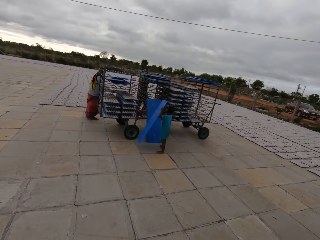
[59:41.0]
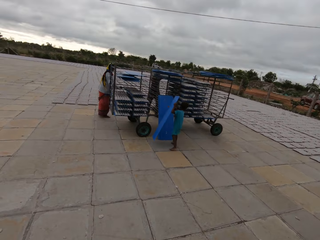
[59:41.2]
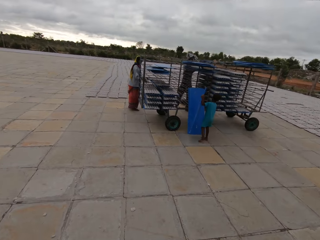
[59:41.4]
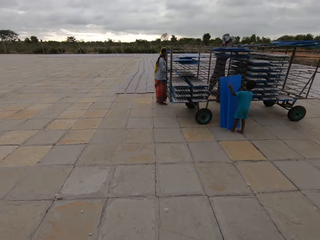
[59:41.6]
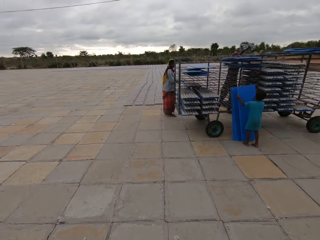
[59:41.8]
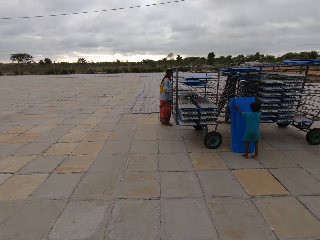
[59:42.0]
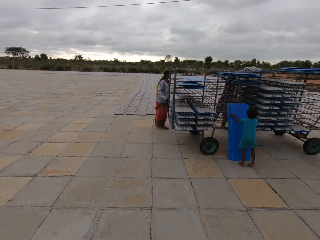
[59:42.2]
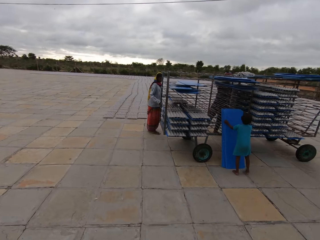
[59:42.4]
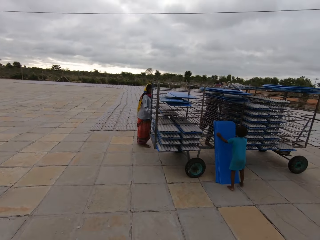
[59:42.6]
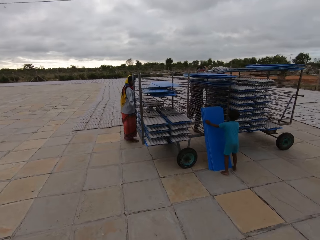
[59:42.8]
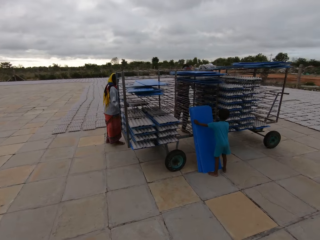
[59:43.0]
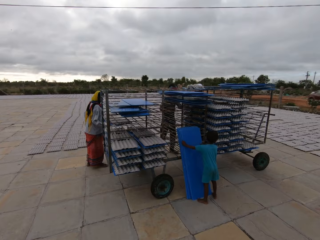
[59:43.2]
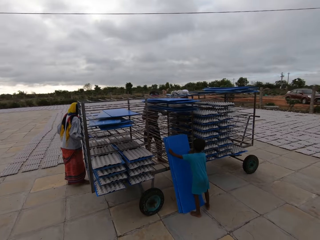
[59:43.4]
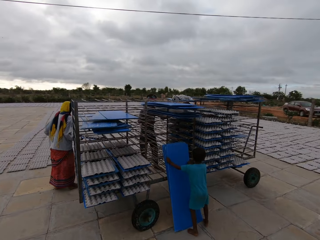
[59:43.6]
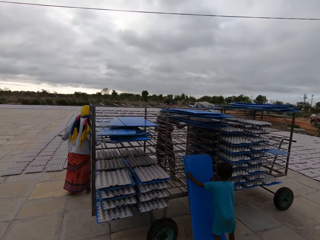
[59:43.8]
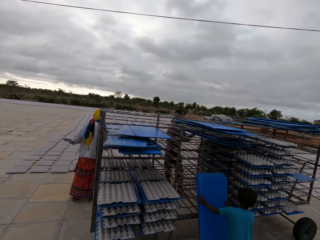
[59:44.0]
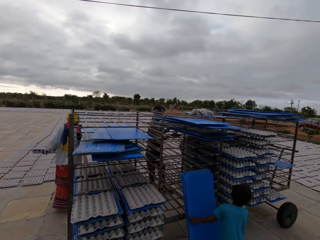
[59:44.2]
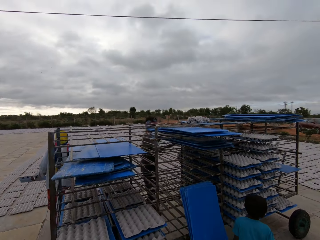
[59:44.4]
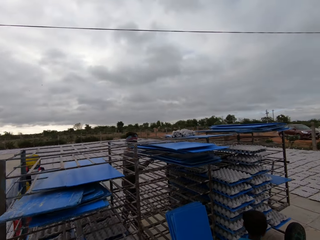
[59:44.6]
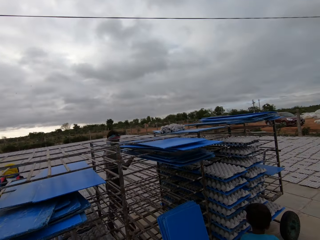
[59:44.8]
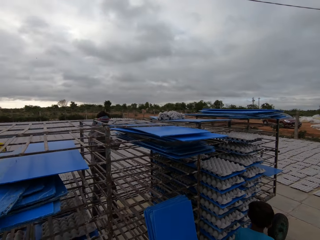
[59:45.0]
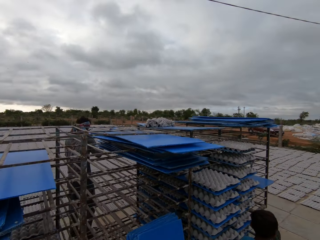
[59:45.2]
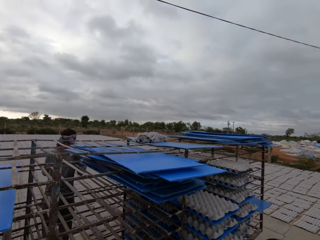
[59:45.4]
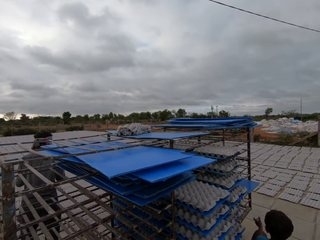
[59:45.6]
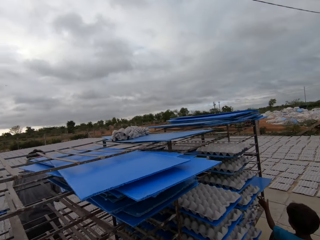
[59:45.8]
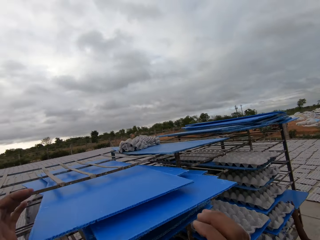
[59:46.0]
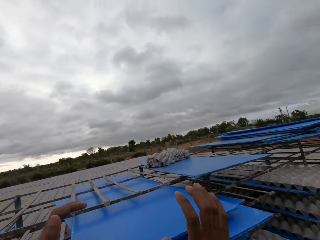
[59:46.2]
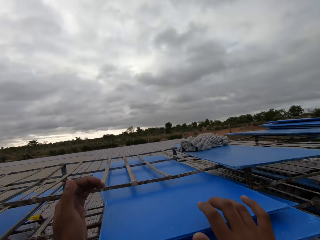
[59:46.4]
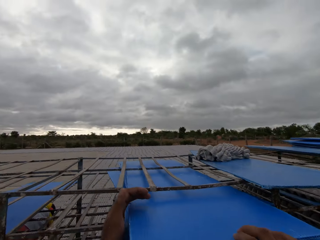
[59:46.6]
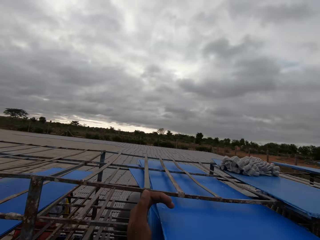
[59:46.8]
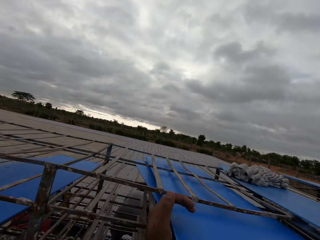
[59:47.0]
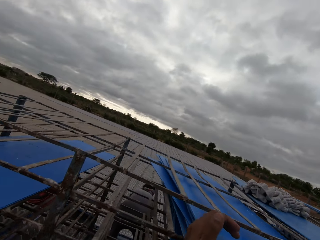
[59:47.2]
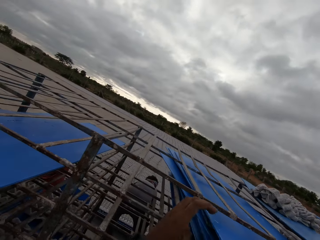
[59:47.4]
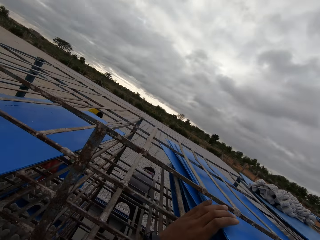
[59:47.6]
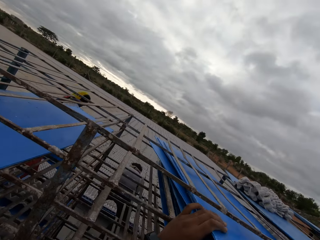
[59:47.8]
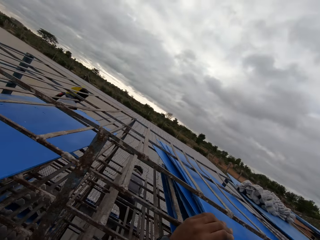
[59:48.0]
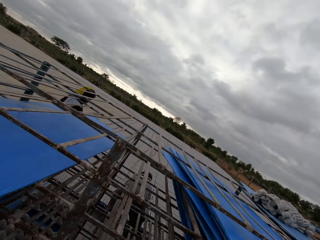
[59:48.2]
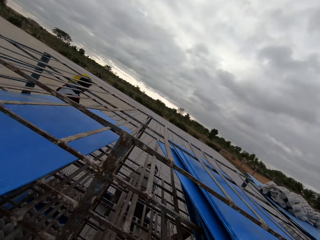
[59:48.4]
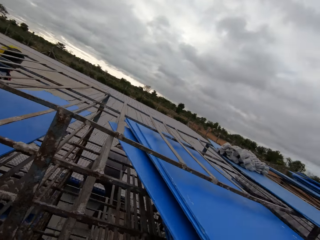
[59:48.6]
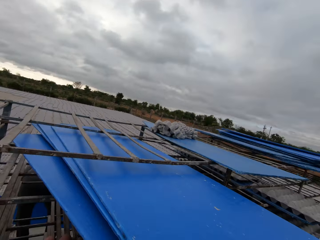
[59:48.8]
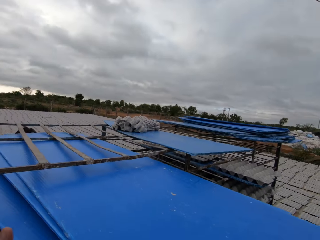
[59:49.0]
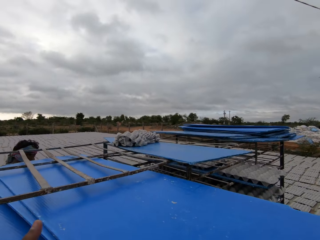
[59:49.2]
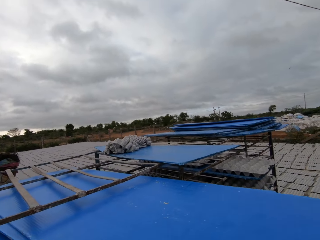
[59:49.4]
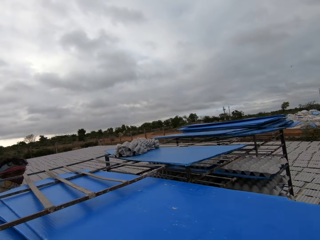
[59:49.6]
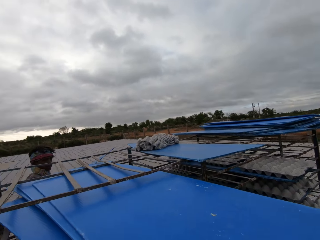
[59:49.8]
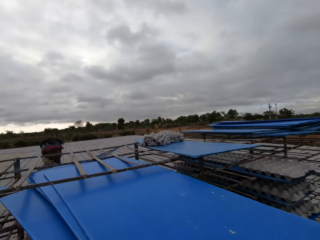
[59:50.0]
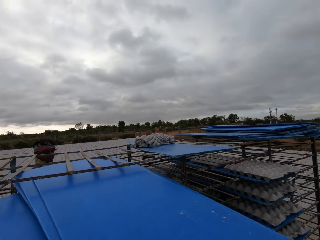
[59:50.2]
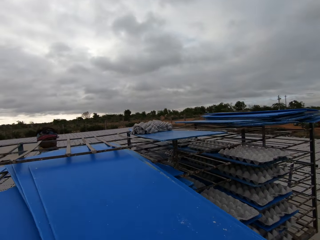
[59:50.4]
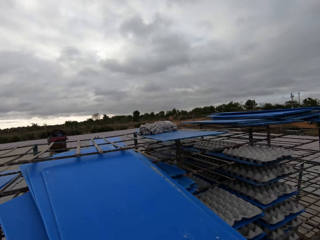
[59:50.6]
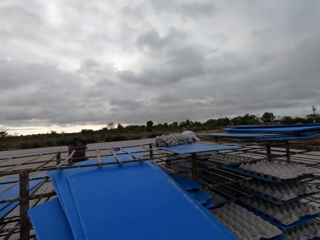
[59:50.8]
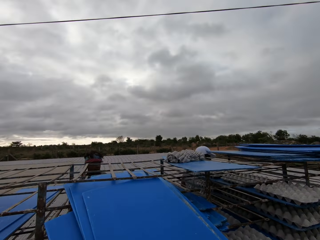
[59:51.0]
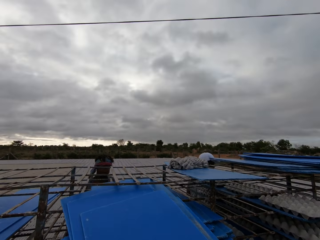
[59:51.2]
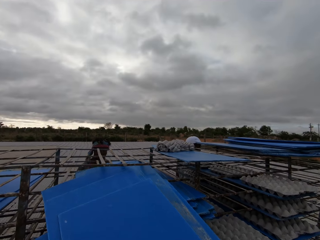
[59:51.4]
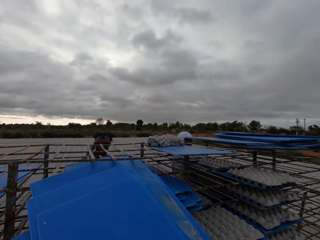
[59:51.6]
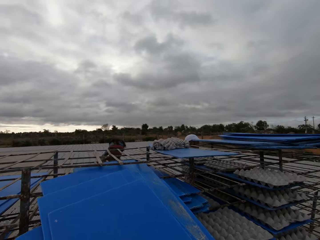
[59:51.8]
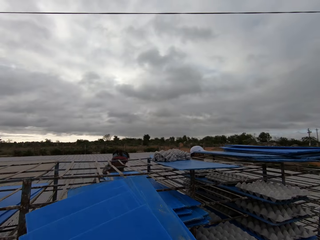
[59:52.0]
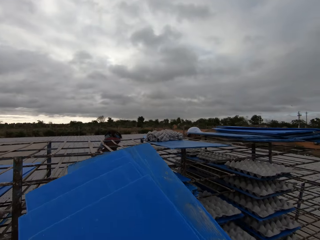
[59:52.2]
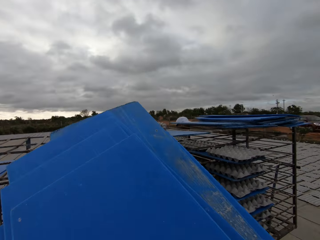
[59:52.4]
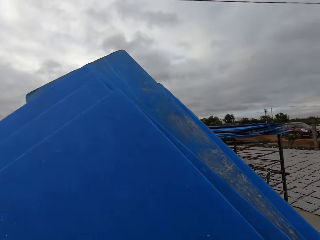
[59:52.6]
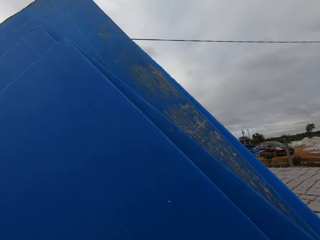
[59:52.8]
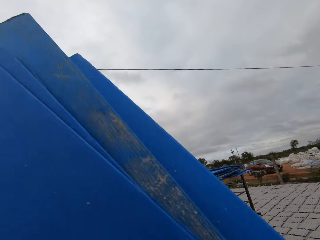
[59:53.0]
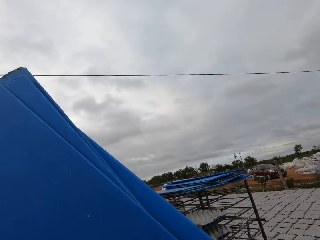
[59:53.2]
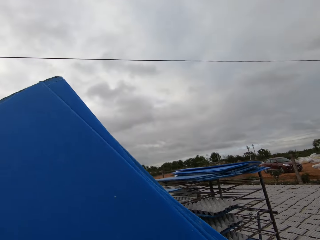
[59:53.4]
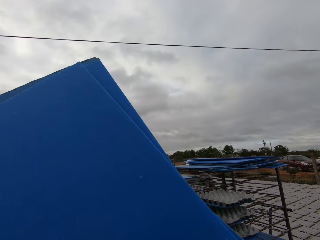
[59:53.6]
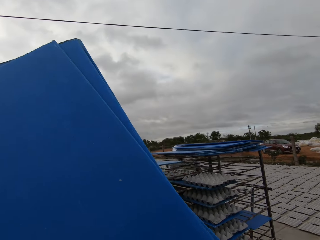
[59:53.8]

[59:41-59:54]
The woman pulls out a plastic tray from the trolley with her hands. The camera wearer walks inside a factory. The man places a piece of cloth on the trolley with his hands. The boy places the trolley on the set of plastic trays by the trolley on the ground with his hands. The man pulls out a plastic tray from the trolley with his right hand. The boy touches a plastic tray on the trolley with his left hand. The woman pours the crates on the plastic tray on the ground with her hands. The camera wearer arranges egg caskets on the trolley. He pulls out some plastic trays in the trolley with his hands. The man pours the crates on the plastic tray on the ground with his hands. The man places the plastic tray in his hands in the trolley. Another man checks through some plastic trays in the trolley with his hands.

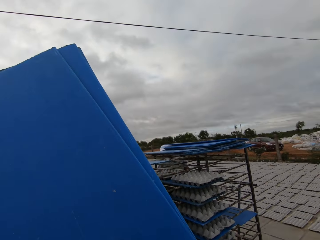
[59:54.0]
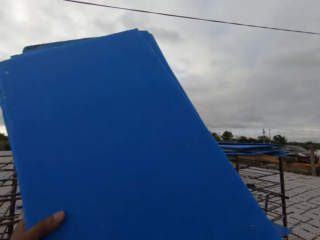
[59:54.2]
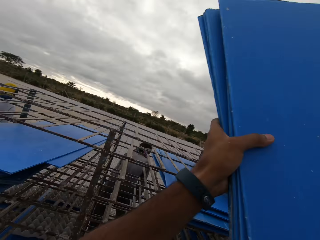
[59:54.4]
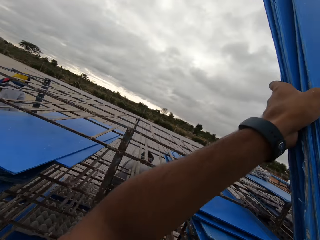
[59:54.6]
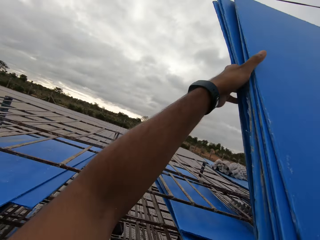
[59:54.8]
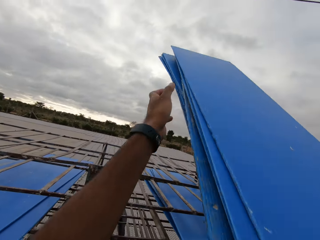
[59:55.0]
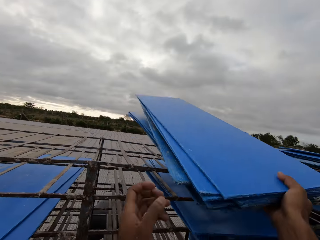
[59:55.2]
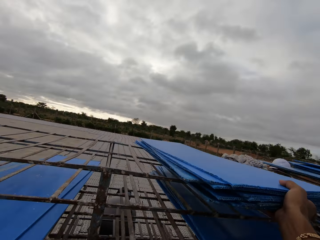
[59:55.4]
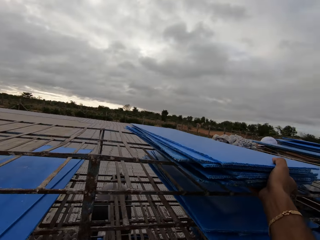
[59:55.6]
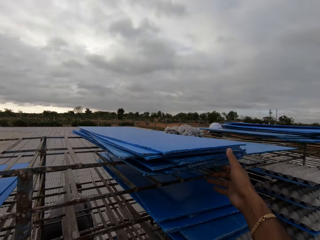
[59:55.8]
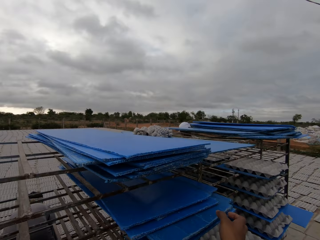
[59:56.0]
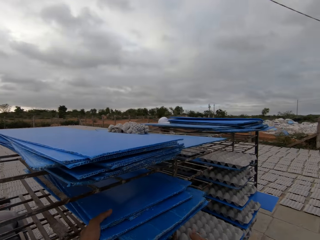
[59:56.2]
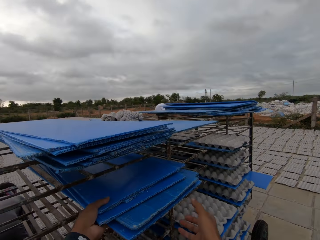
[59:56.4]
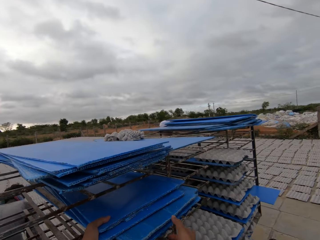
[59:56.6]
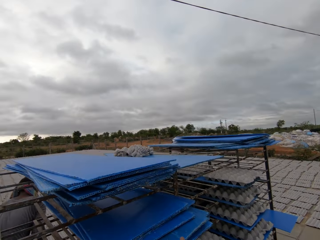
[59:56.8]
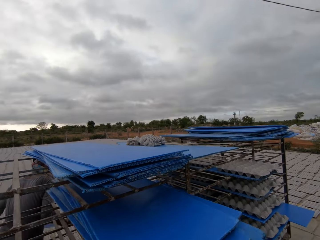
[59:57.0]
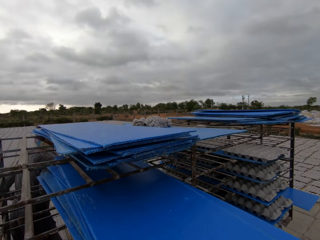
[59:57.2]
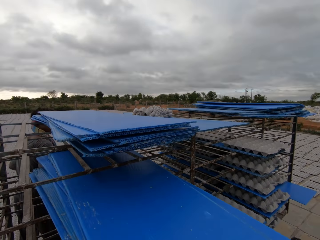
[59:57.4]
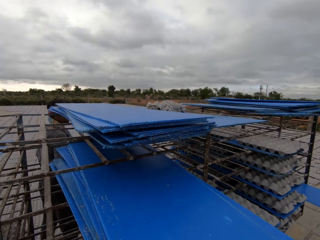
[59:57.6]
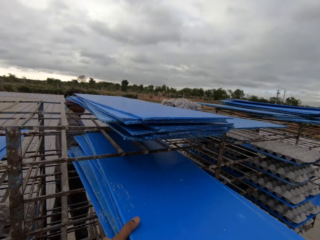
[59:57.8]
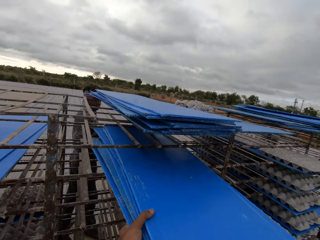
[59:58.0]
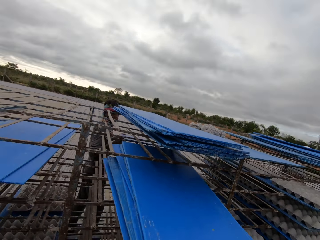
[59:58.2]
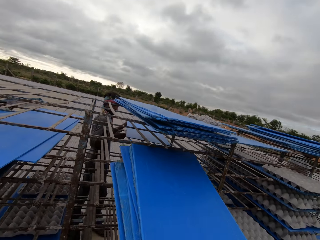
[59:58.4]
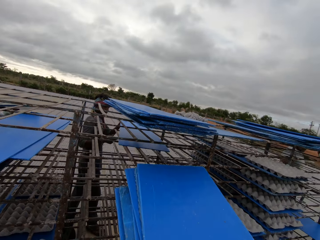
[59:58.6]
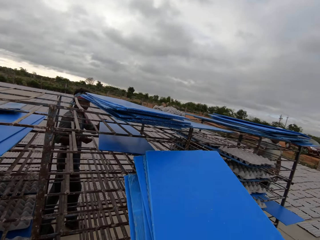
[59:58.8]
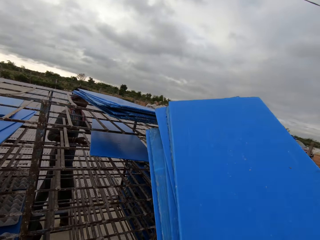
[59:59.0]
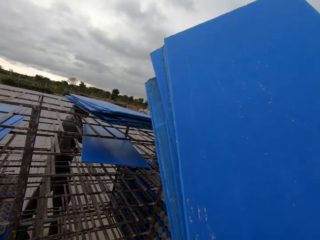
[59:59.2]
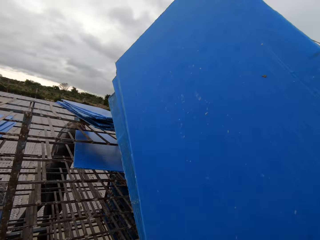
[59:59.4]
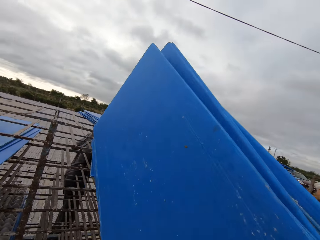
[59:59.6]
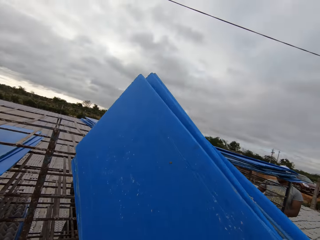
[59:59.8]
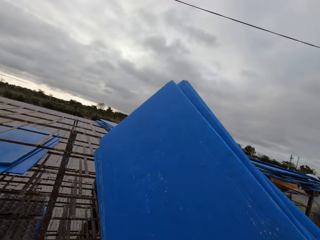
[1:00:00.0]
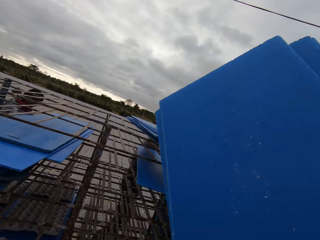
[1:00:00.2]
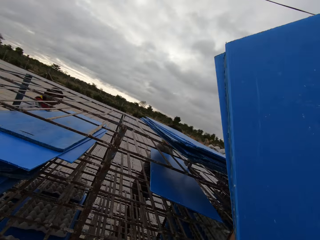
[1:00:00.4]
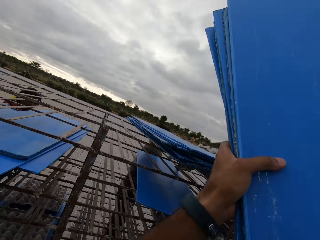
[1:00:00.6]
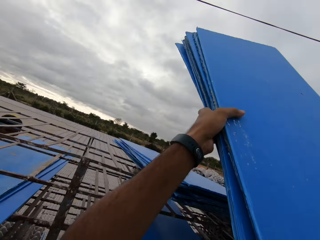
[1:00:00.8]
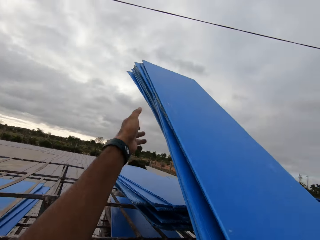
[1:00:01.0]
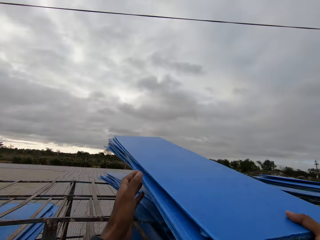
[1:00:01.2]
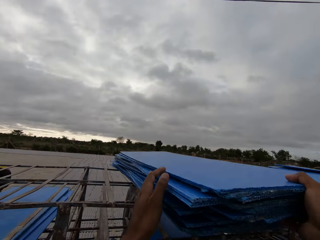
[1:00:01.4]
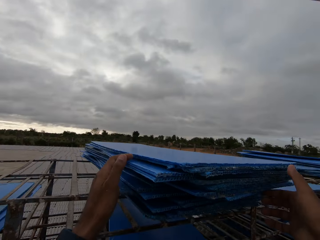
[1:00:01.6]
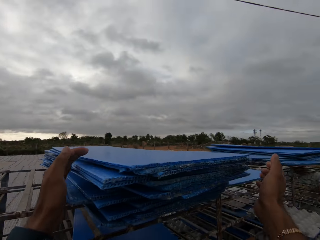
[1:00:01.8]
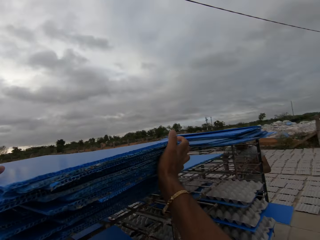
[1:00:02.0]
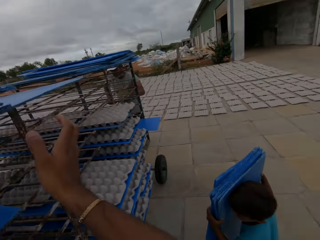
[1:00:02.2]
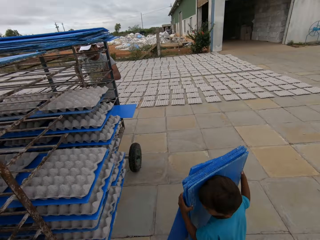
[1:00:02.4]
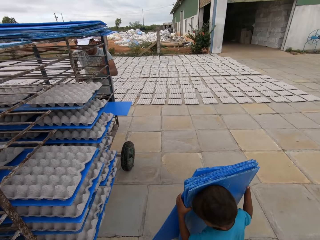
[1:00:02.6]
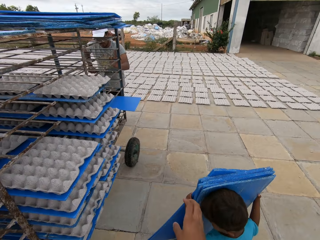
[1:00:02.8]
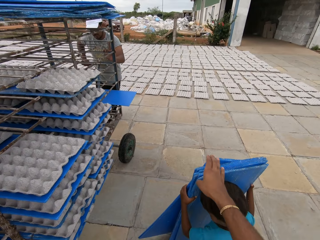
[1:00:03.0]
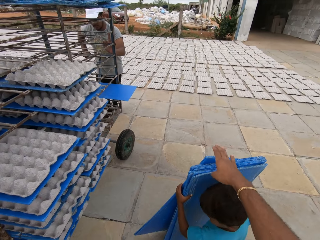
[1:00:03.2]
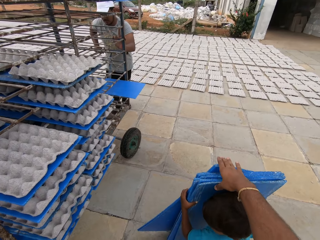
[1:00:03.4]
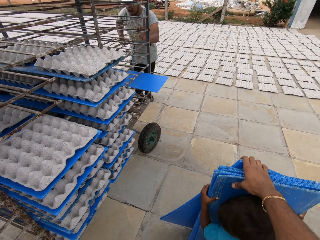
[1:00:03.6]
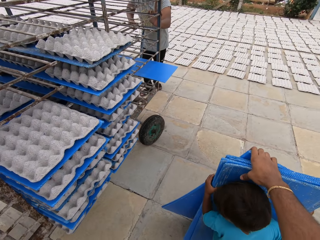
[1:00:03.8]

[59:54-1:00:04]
The man pours the crates on a plastic tray on the ground with his hands. The camera wearer takes his left hand off the set of plastic trays. He places the plastic trays on the trolley with his right hand. He holds some set of plastic trays in the trolley with his left hand. He pulls out the set of plastic trays in the trolley with his hands. He arranges egg caskets on the trolley. The man places the plastic tray in the trolley with his hands. The camera wearer places the set of plastic trays in his hands on the set of plastic trays on the trolley. The other man holds the trolley with his hands. The boy carries a set of plastic trays with his hands.
